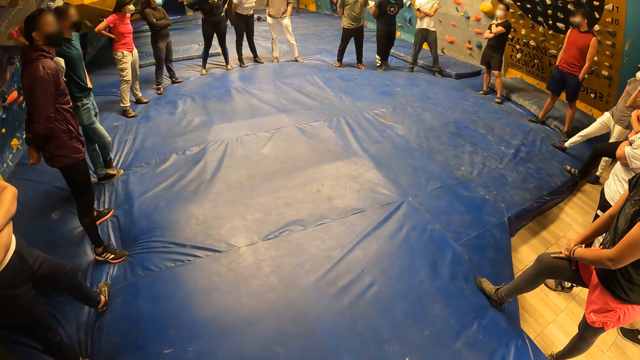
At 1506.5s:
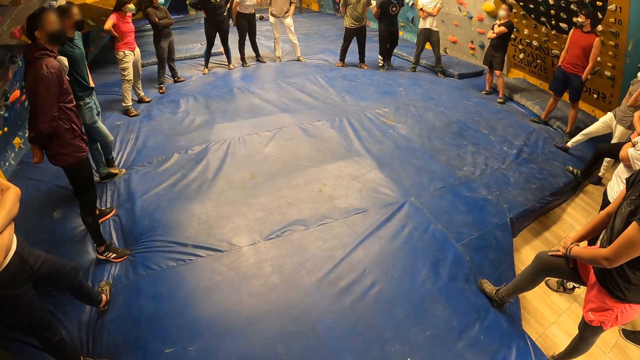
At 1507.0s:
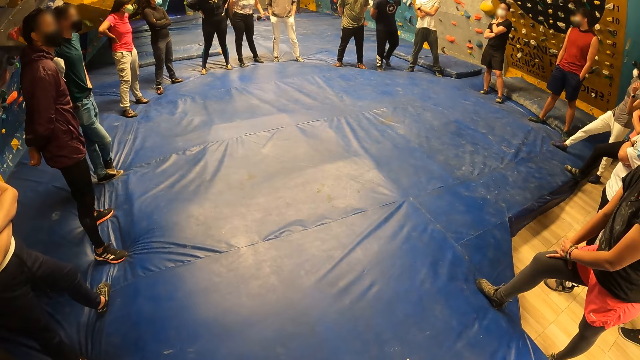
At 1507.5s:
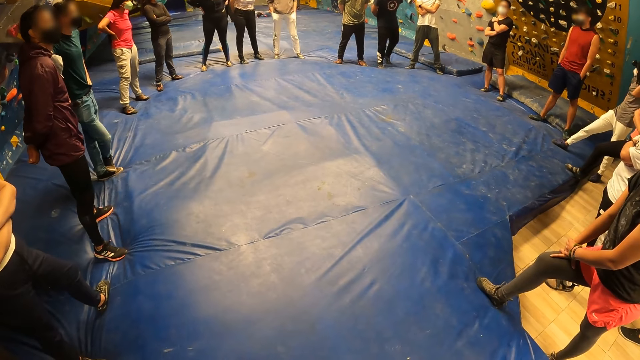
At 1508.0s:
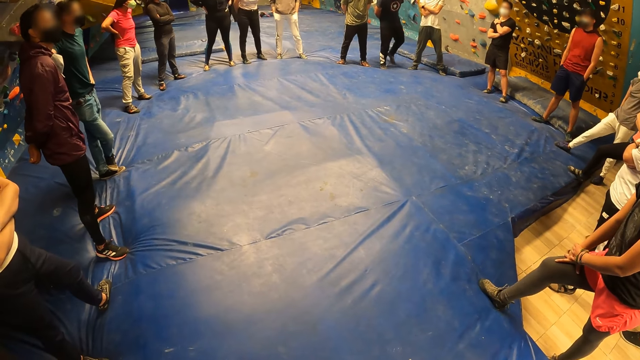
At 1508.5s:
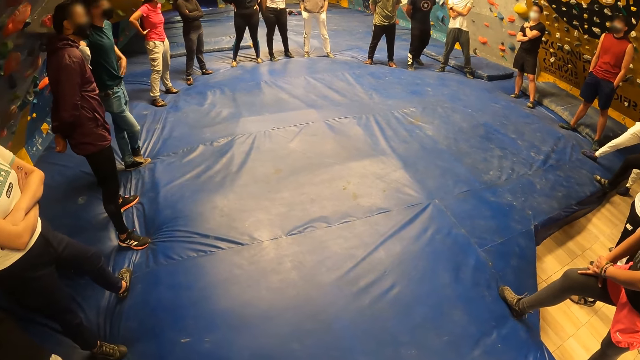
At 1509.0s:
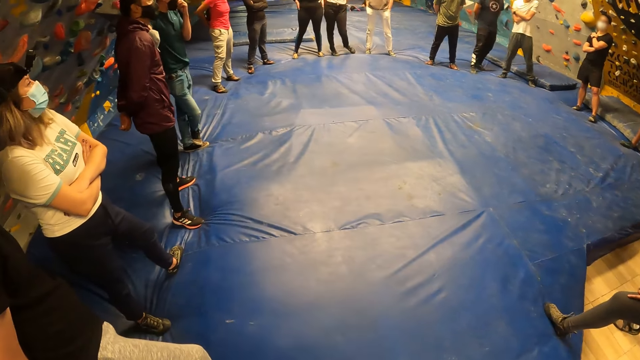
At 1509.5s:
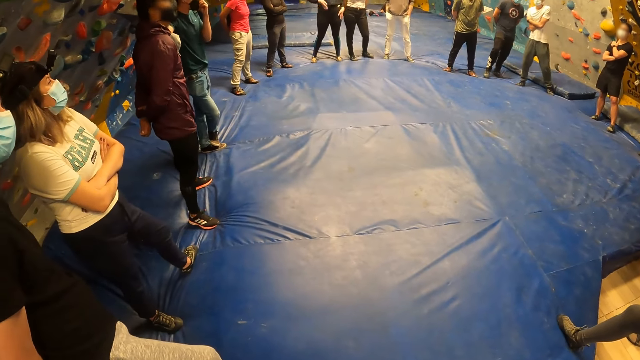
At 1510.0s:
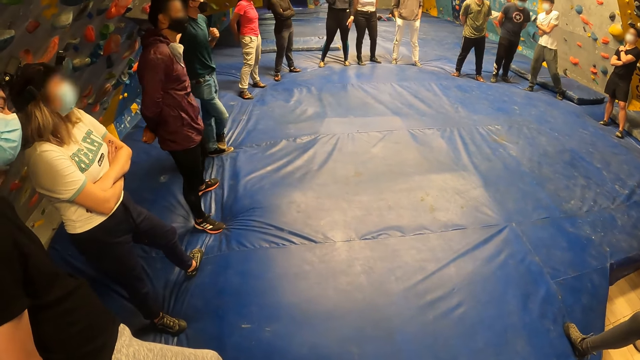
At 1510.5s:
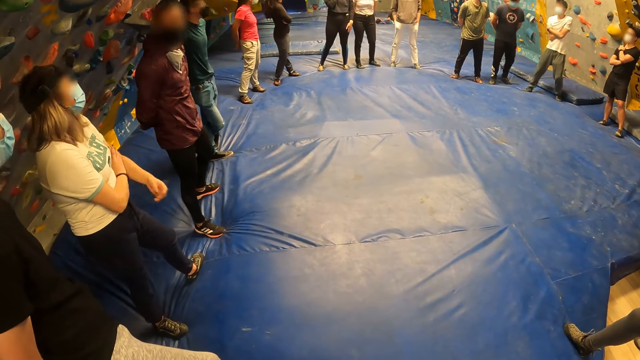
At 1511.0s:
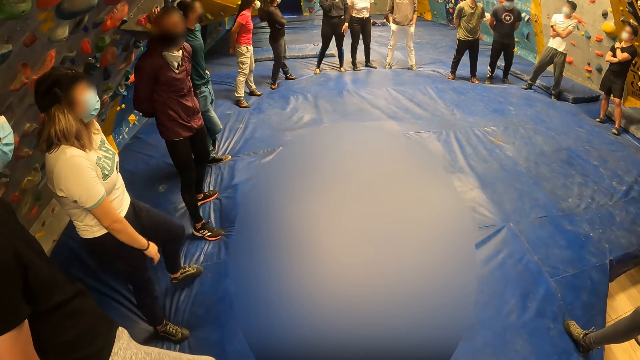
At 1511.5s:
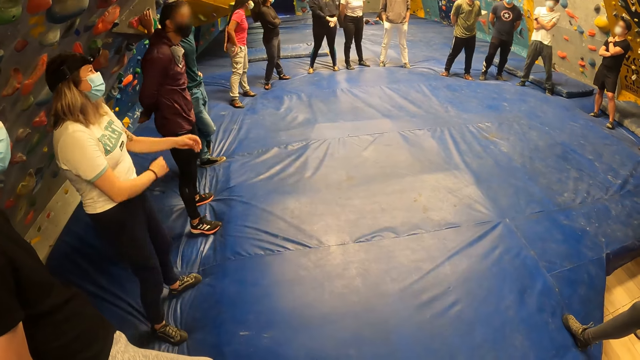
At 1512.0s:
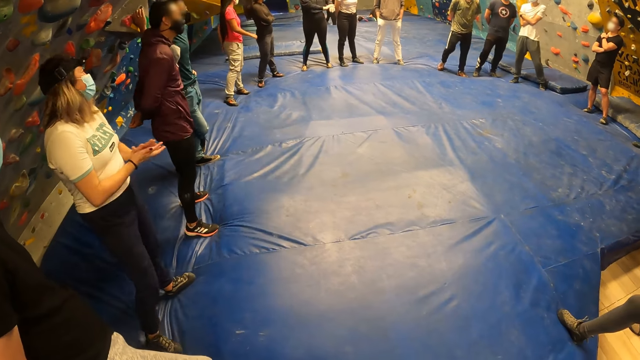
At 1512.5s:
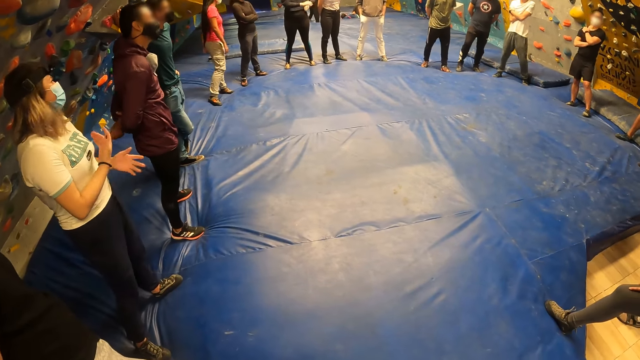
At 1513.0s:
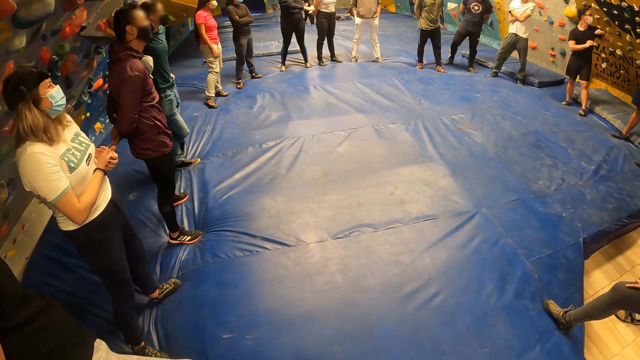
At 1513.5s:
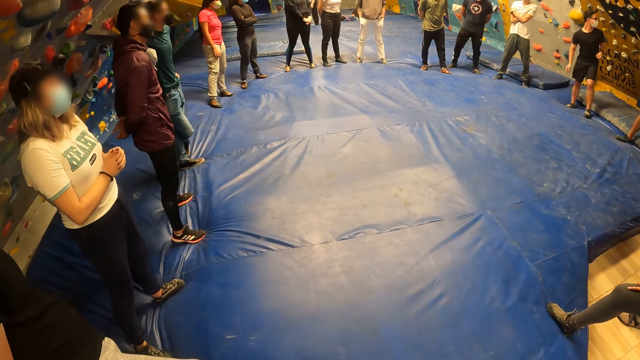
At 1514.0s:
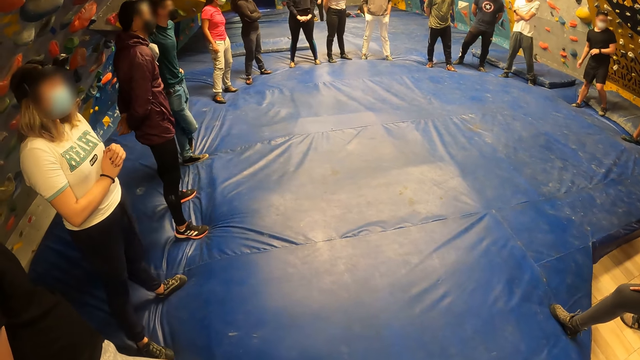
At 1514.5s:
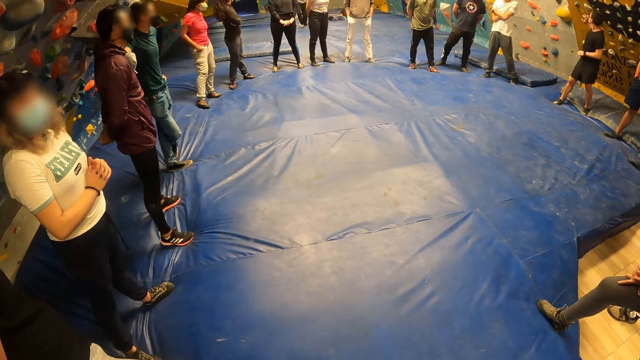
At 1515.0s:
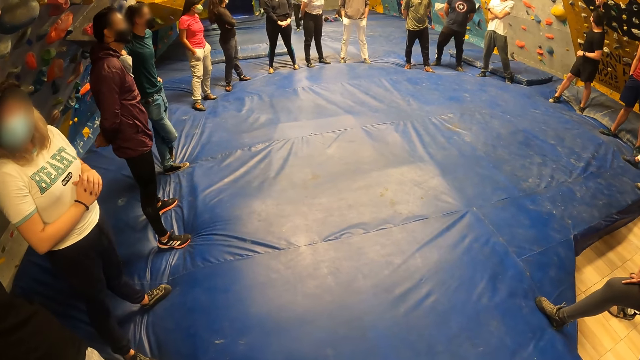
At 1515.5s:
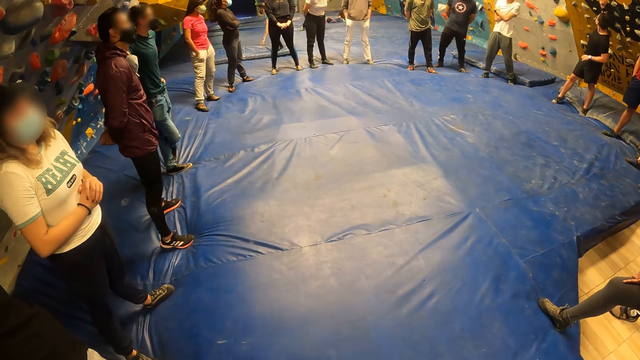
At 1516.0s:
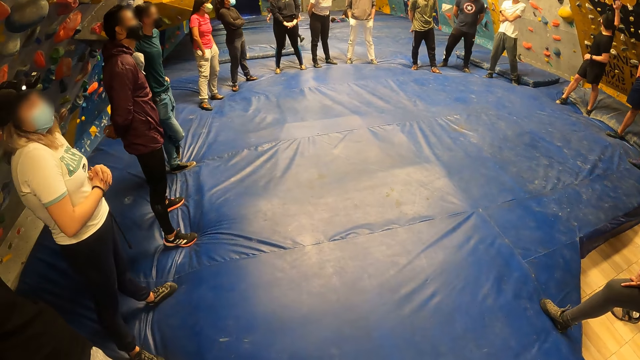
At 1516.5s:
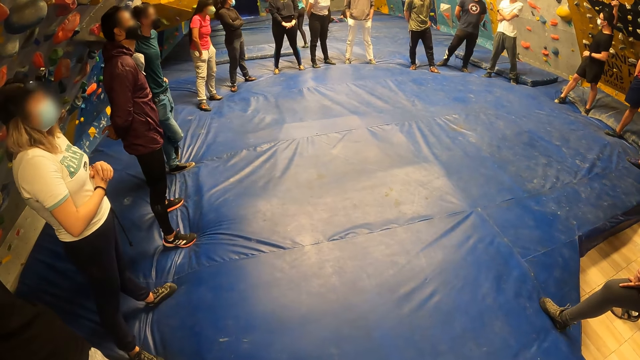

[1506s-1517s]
The camera wearer interacts with the team. The man touches a wall with his right hand.

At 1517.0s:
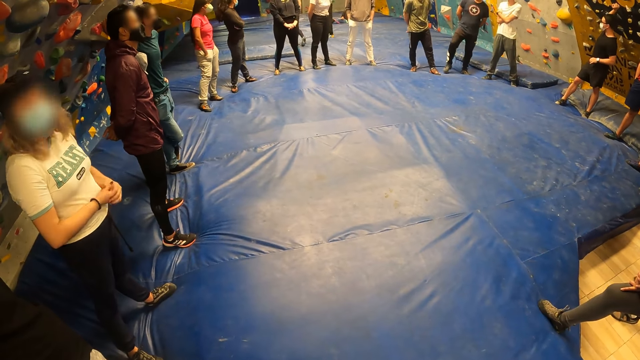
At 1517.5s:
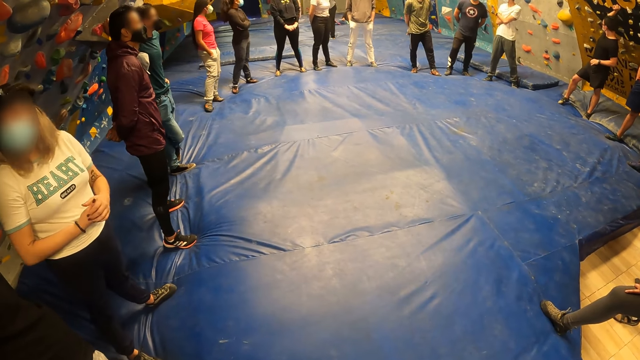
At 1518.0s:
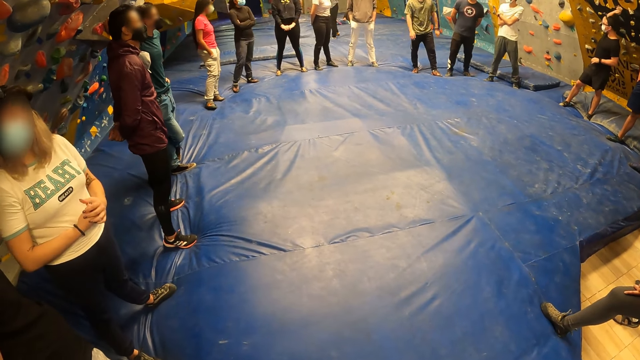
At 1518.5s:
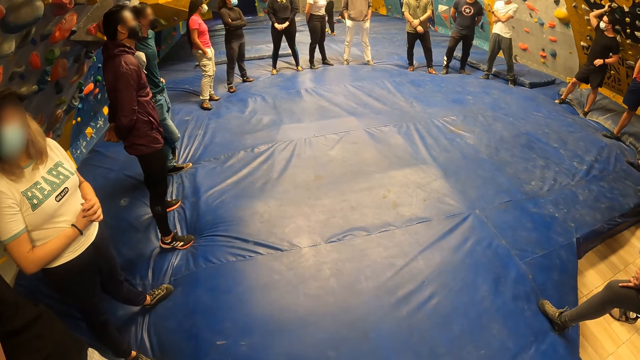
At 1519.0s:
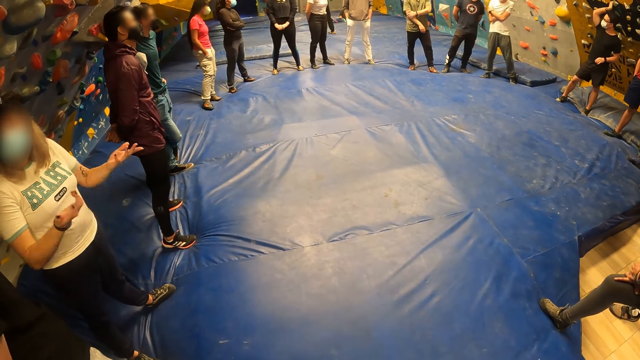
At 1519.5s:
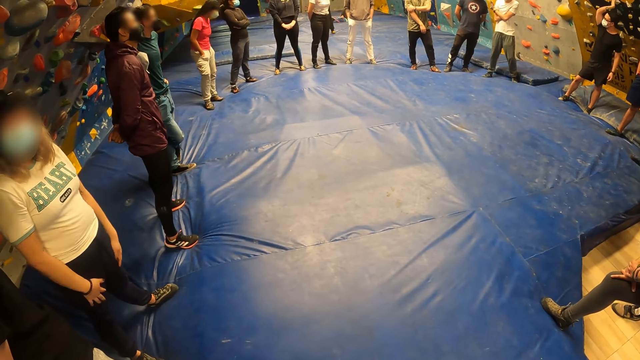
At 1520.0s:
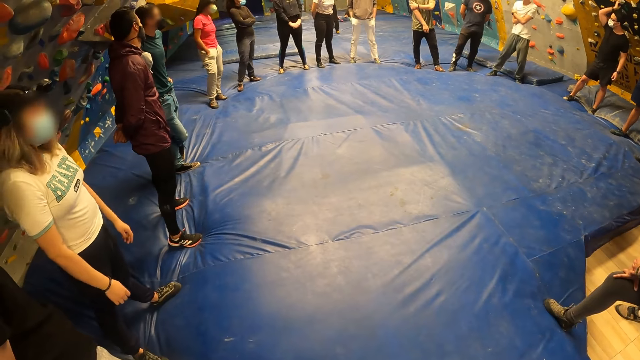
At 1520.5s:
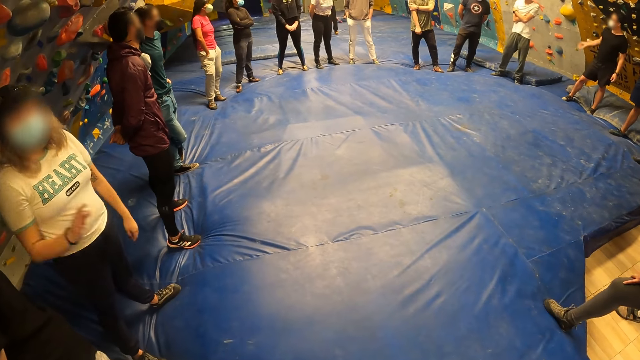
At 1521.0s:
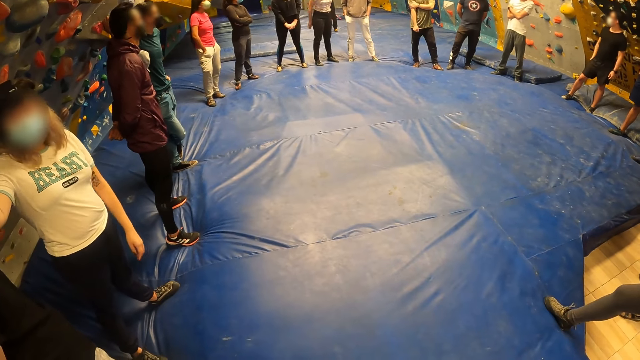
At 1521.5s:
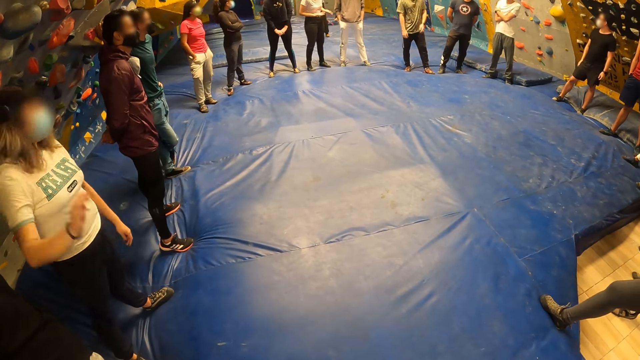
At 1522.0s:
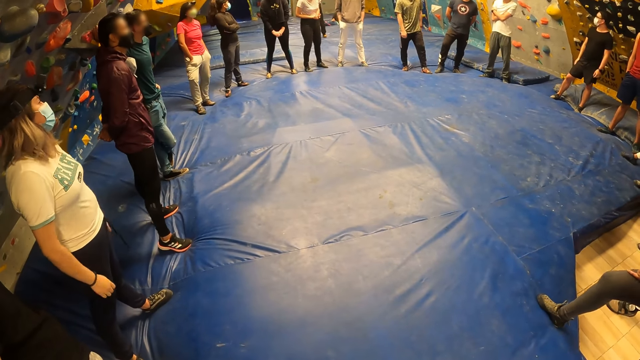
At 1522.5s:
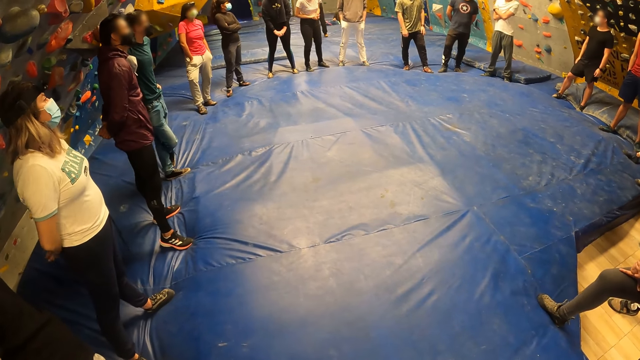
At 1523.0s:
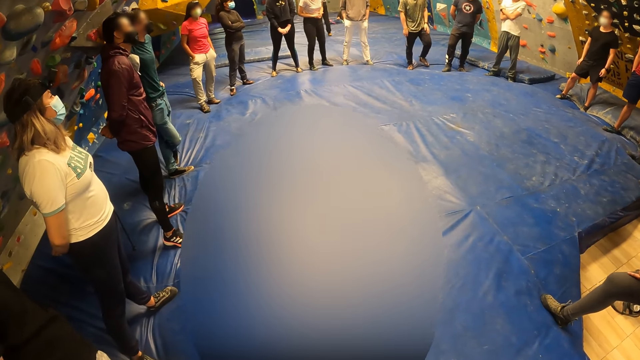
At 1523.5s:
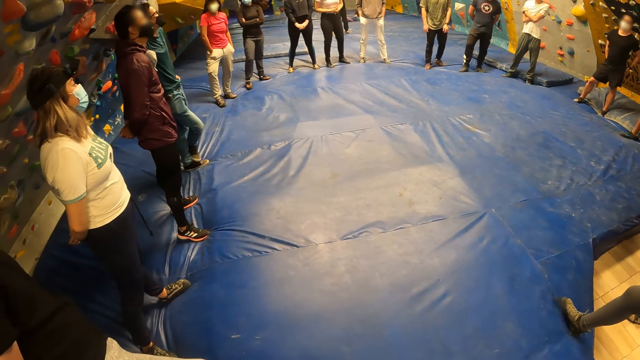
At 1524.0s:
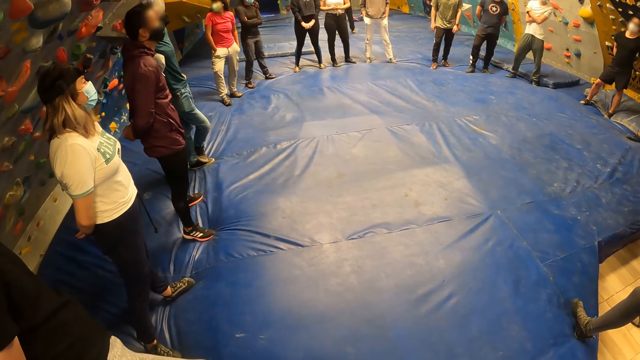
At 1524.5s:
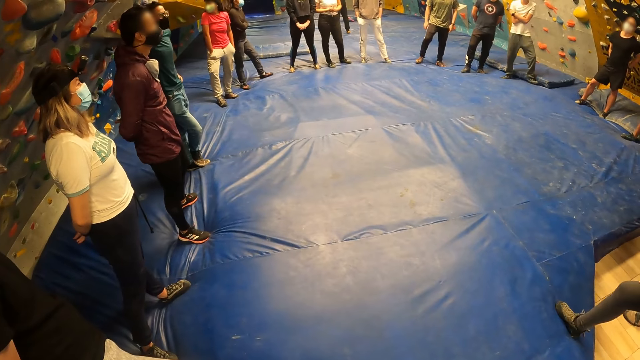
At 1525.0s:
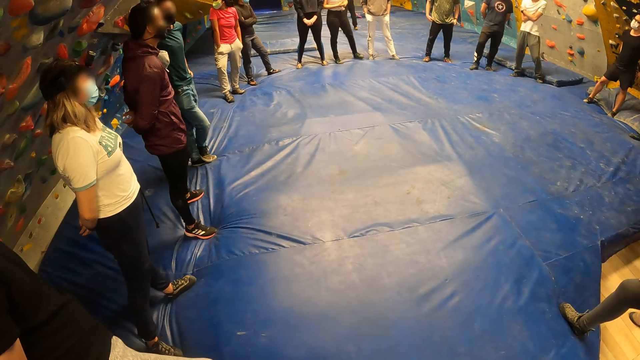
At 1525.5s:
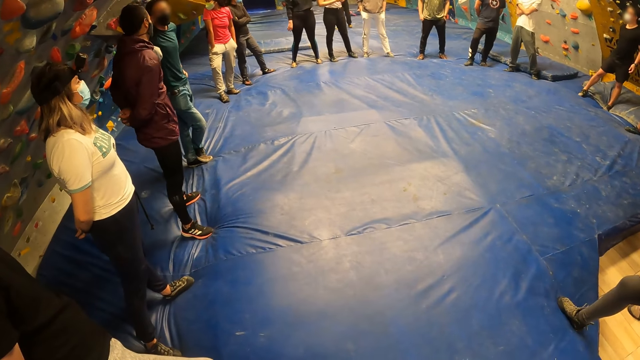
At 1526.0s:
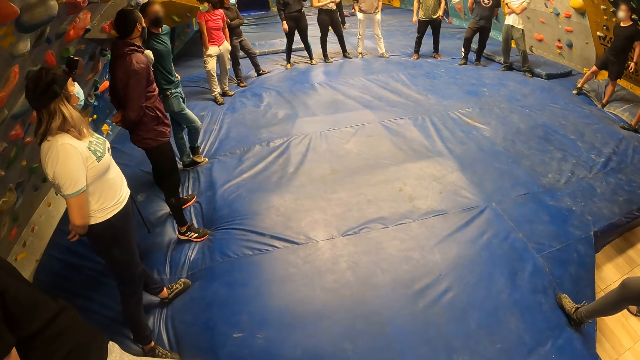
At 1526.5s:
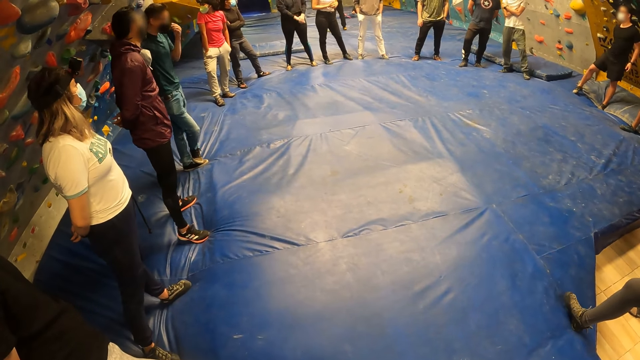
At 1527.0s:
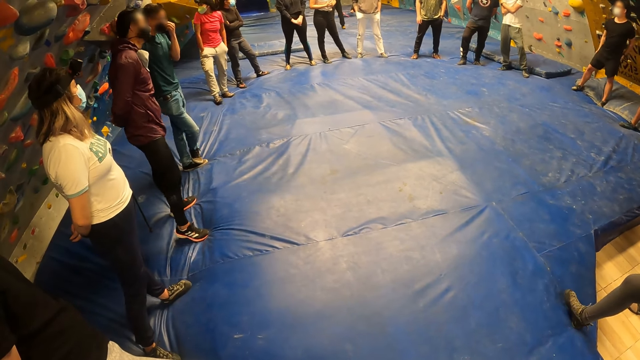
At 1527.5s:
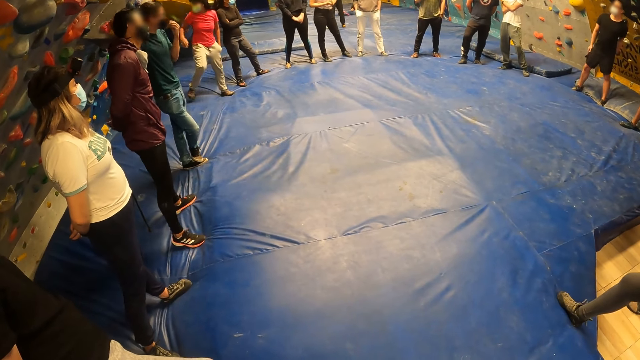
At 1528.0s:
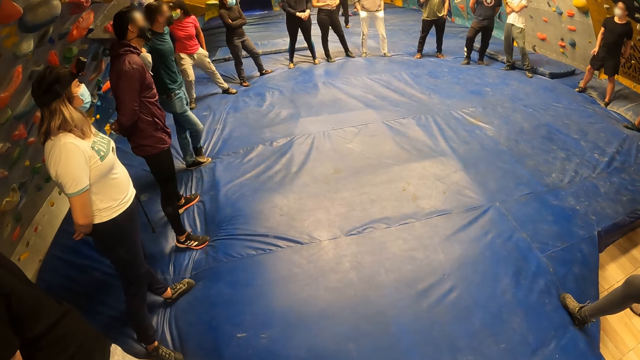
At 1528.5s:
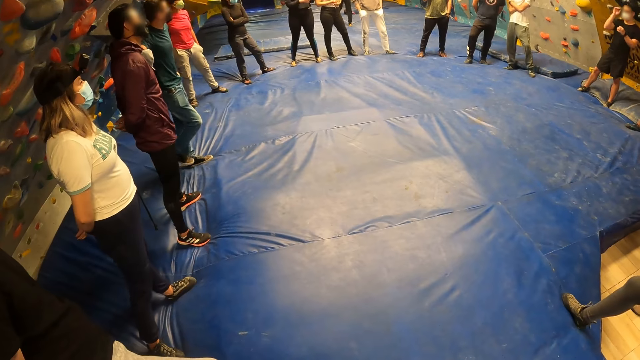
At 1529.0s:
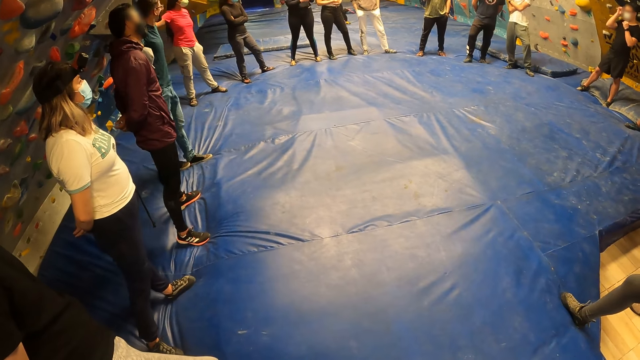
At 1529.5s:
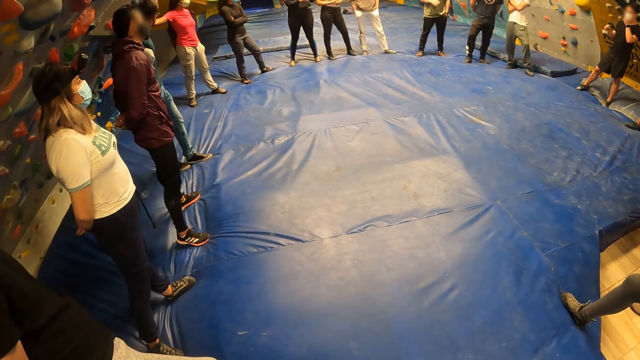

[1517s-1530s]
The camera wearer looks at the team. A woman interacts with the camera wearer. The woman interacts with the camera wearer again. The camera wearer looks around the playground. Another man adjusts his face mask with his left hand. Another woman touches the wall.
